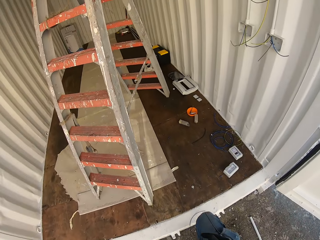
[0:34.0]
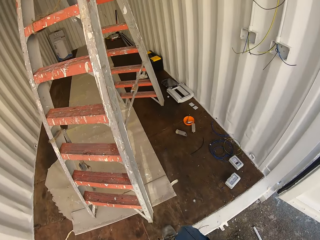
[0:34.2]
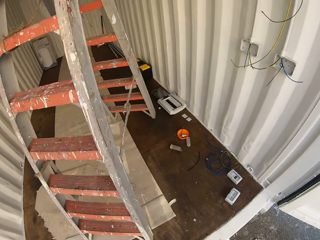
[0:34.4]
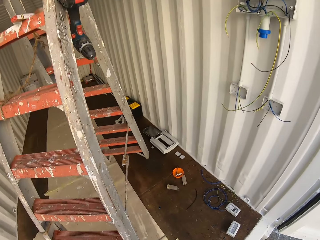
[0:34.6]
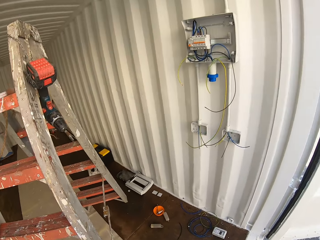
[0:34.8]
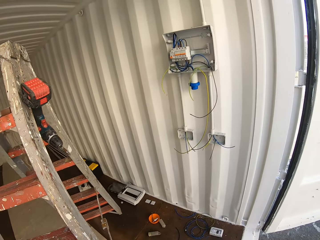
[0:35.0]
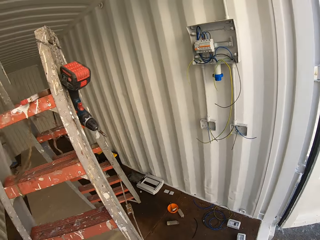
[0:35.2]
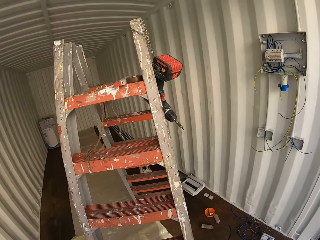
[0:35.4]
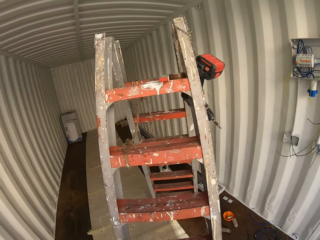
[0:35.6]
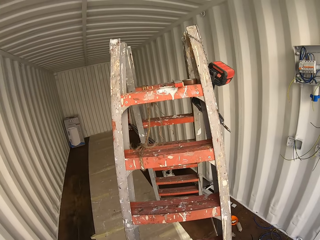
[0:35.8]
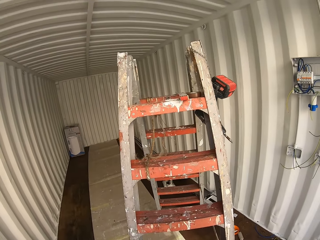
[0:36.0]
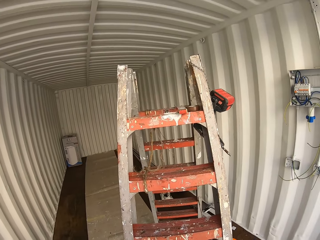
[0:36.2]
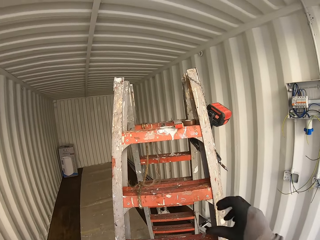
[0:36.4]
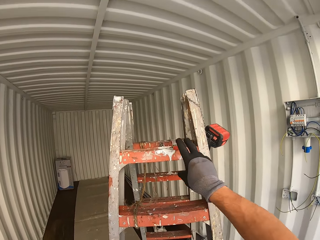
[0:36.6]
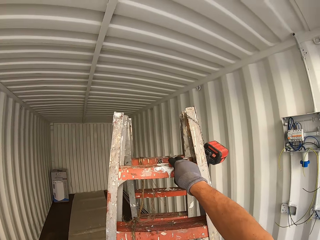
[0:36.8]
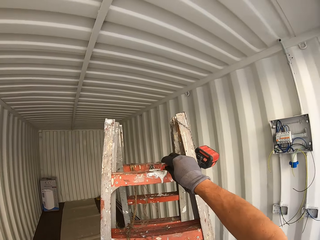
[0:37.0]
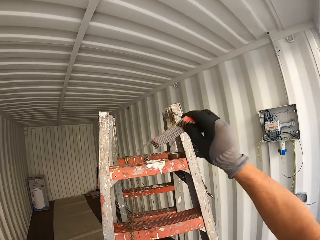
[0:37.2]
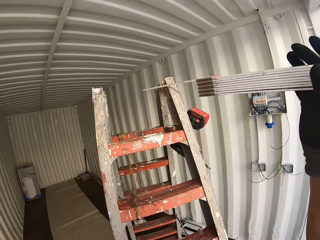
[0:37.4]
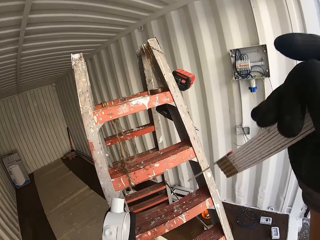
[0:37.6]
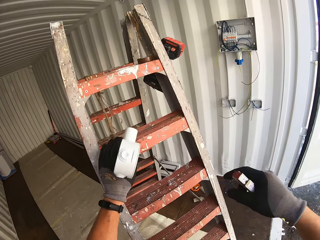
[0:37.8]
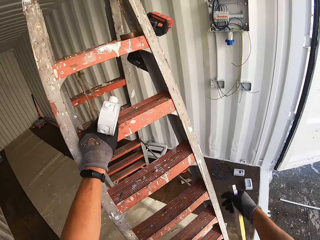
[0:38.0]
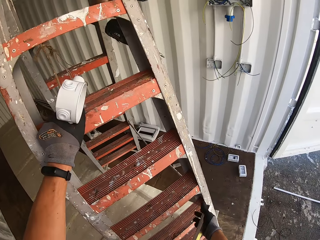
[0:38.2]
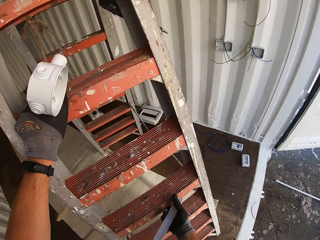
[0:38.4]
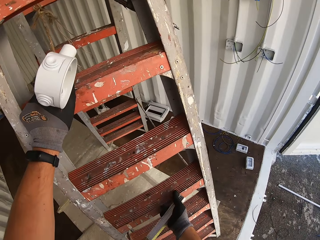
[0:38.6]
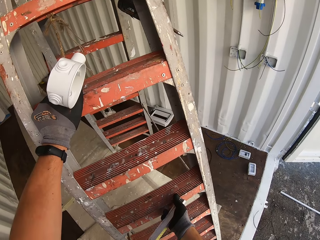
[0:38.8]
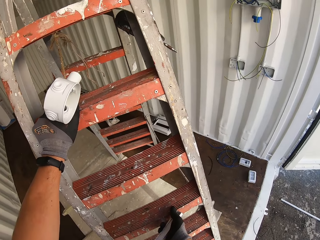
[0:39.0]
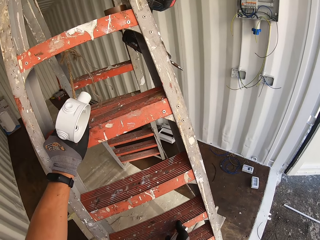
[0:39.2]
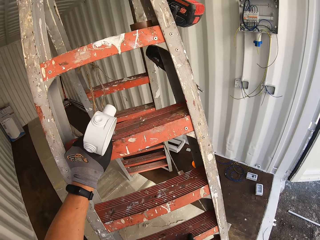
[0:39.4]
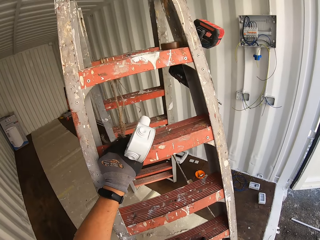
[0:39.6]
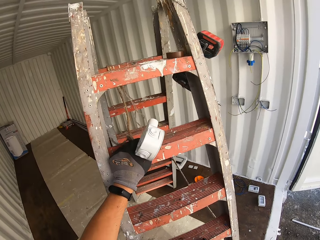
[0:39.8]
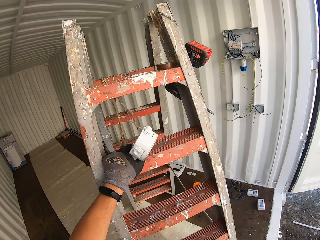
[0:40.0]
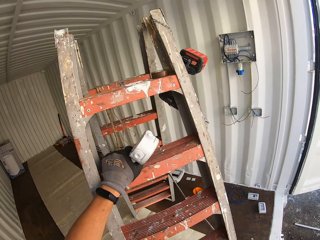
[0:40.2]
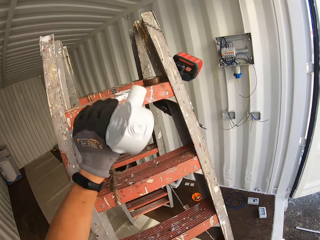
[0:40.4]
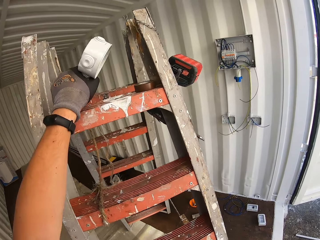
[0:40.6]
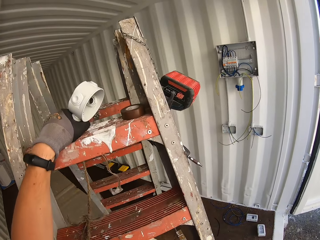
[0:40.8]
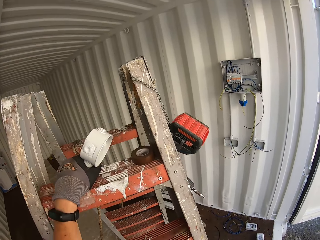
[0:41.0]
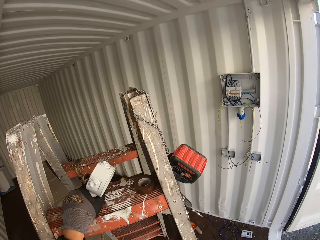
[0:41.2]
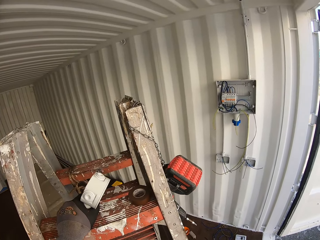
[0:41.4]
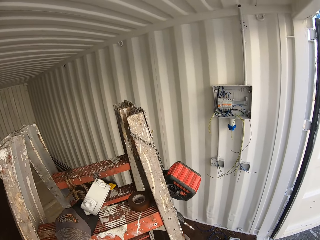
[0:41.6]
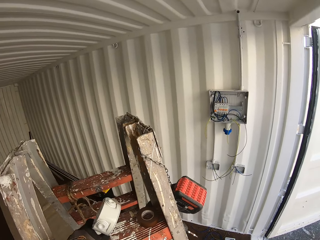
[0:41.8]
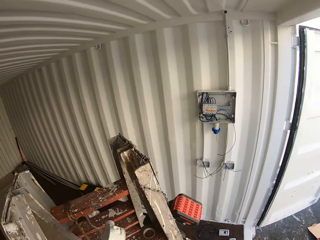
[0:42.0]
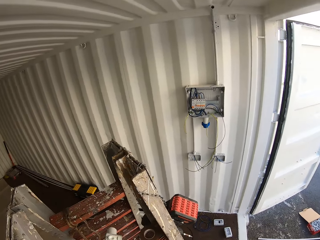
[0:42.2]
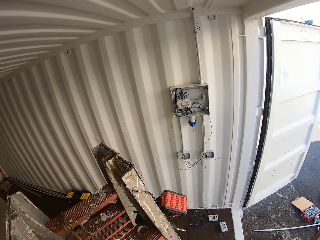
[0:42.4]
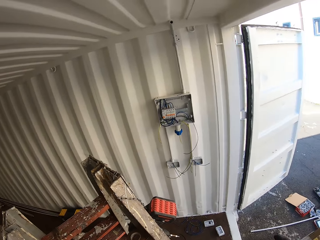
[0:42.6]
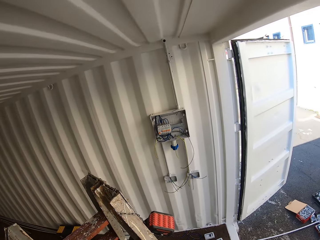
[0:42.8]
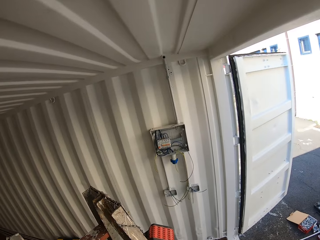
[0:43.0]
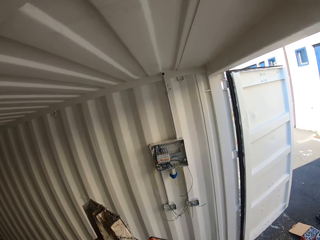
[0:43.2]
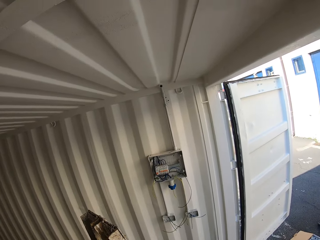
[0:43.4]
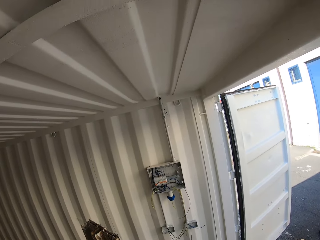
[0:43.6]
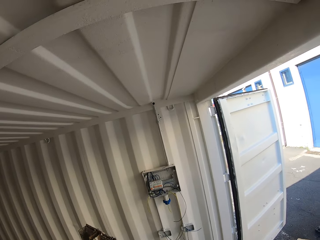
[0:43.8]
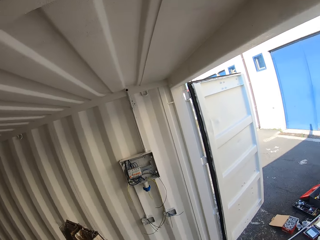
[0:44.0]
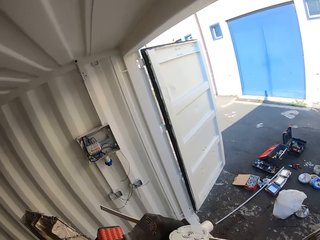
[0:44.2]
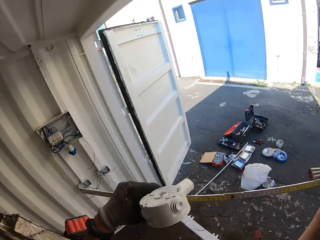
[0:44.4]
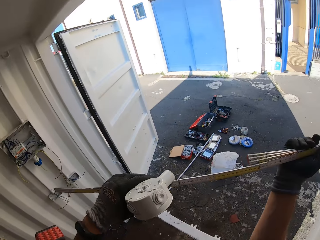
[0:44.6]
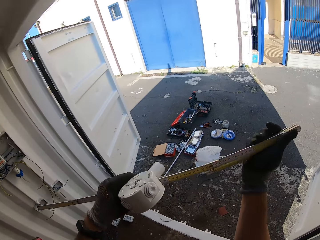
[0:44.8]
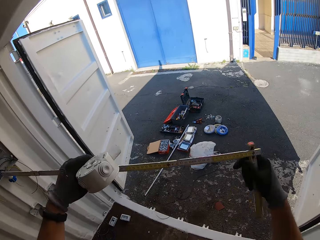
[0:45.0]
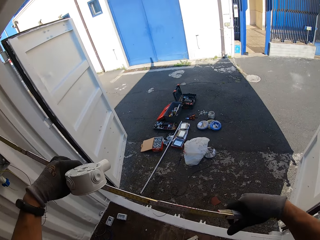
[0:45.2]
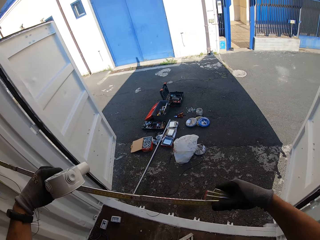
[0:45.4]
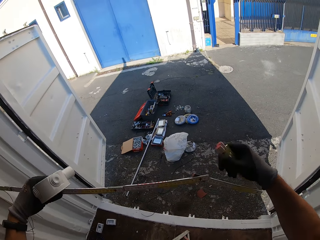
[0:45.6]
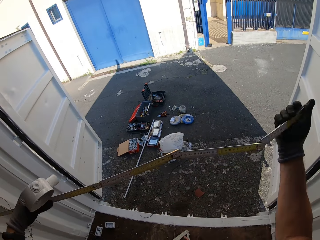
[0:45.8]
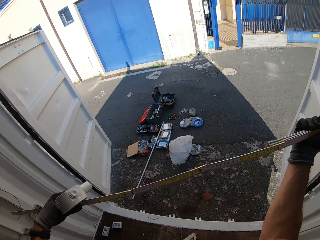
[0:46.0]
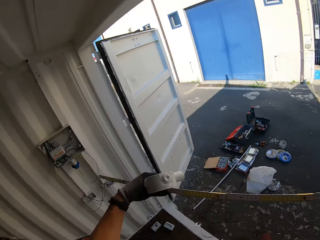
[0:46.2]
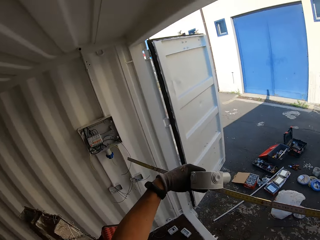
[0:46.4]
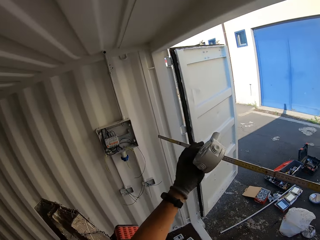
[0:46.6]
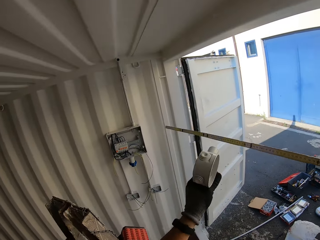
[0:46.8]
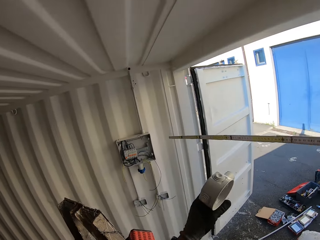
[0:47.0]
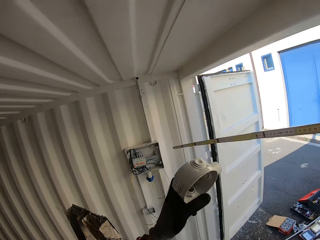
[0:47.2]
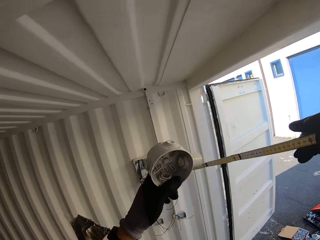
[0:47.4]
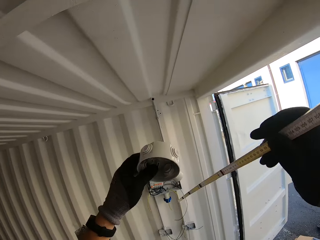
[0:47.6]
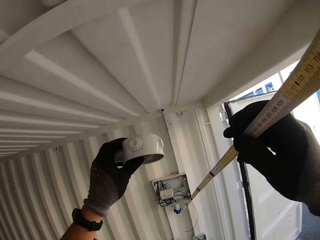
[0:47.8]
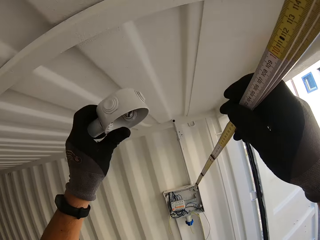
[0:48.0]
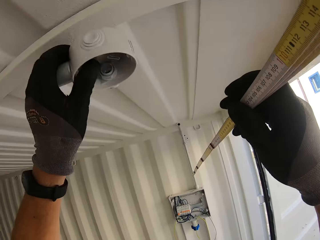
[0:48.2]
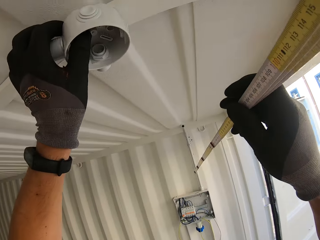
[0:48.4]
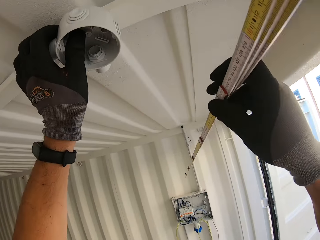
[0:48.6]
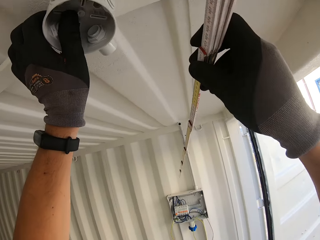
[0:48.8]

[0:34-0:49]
The camera wearer gazes at the ladder. They take the folding ruler or measuring tape from the ladder. They move the ladder. They hold the measuring tape and the round box. They climb the ladder with the measuring tape and the round box. They adjust the measuring tape. They unfold the folding ruler. They hold the round box. They measure the container house top with the tape measure. They hold the round box up.

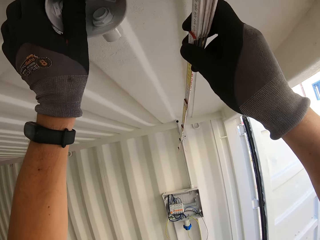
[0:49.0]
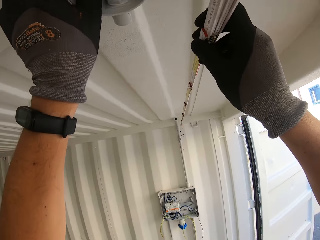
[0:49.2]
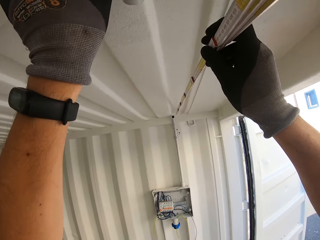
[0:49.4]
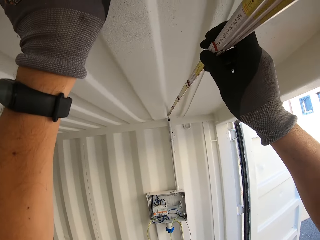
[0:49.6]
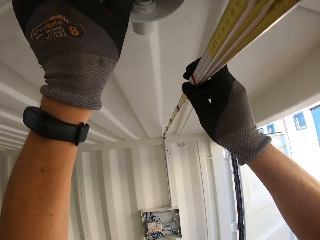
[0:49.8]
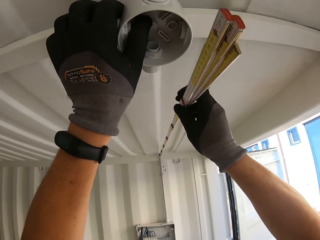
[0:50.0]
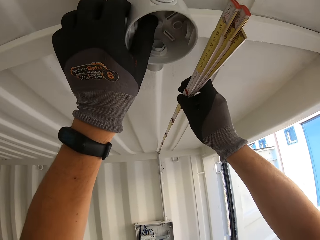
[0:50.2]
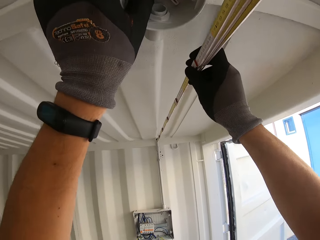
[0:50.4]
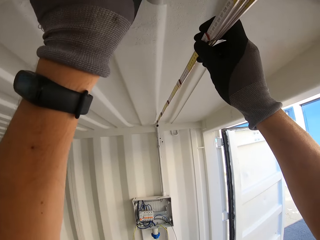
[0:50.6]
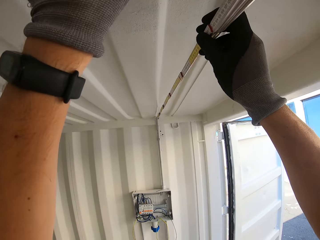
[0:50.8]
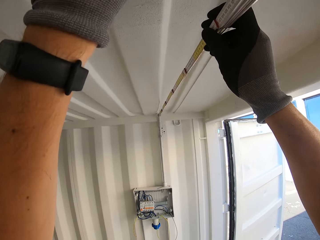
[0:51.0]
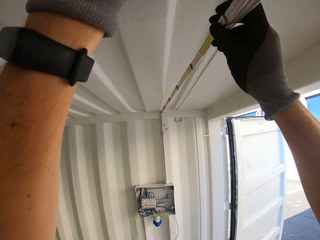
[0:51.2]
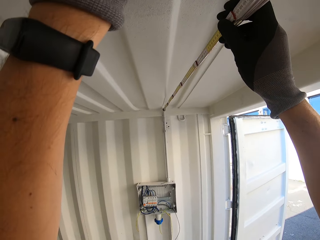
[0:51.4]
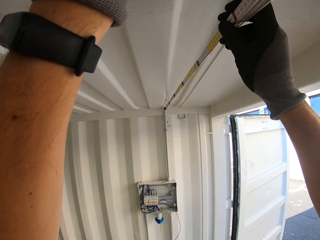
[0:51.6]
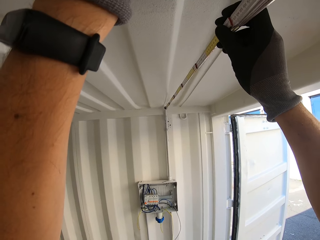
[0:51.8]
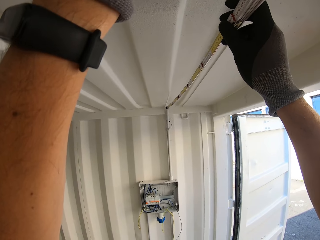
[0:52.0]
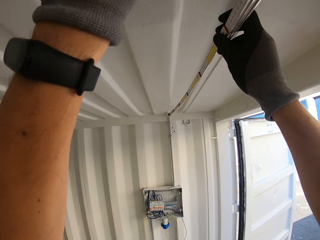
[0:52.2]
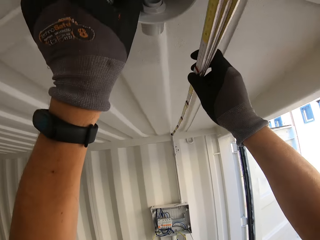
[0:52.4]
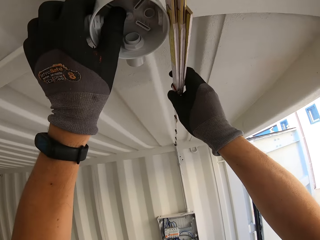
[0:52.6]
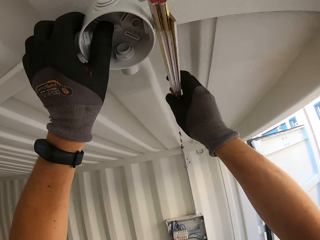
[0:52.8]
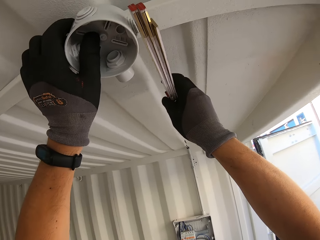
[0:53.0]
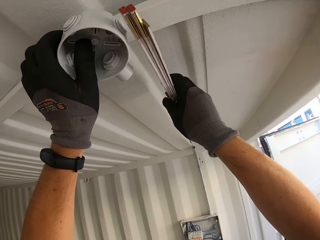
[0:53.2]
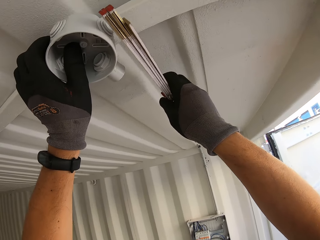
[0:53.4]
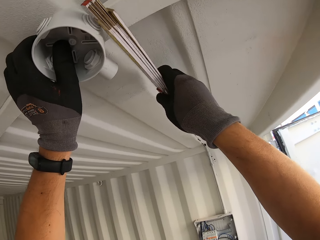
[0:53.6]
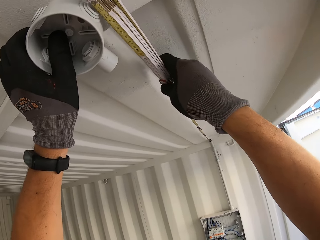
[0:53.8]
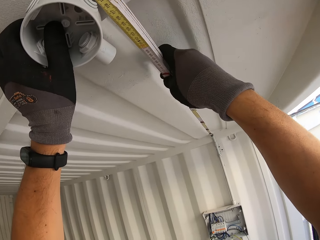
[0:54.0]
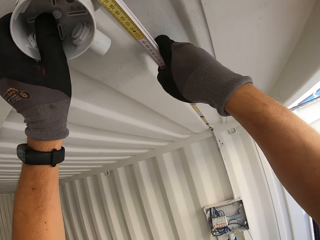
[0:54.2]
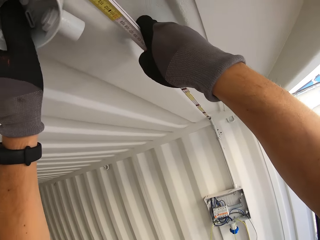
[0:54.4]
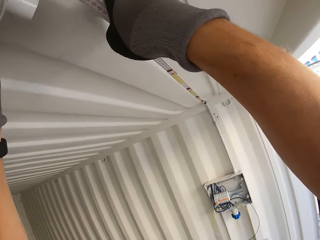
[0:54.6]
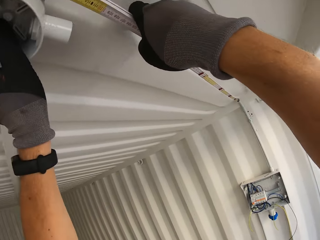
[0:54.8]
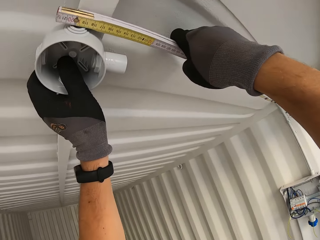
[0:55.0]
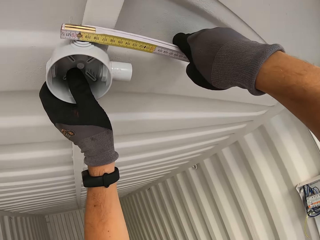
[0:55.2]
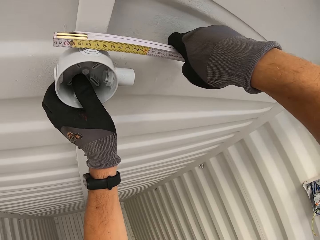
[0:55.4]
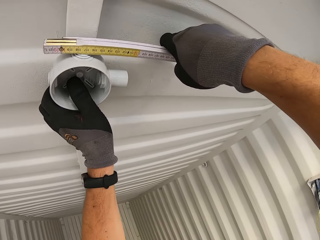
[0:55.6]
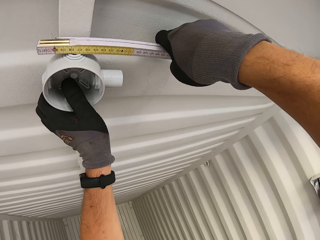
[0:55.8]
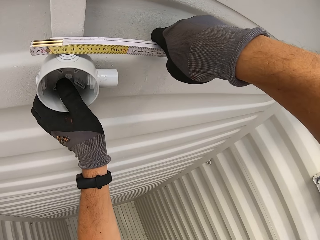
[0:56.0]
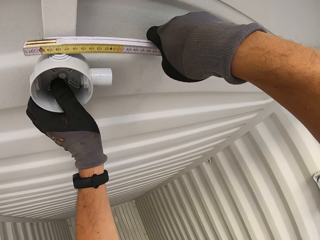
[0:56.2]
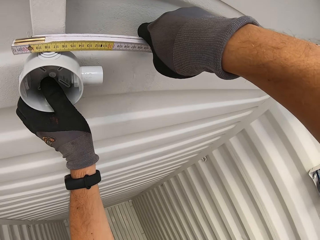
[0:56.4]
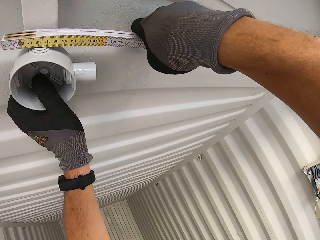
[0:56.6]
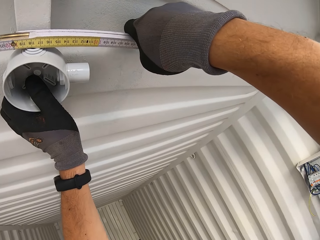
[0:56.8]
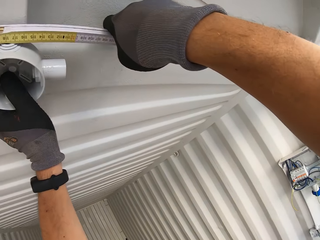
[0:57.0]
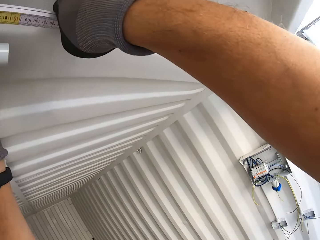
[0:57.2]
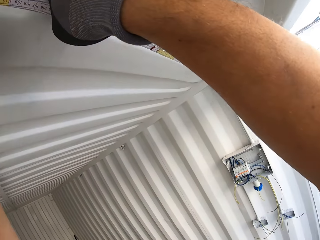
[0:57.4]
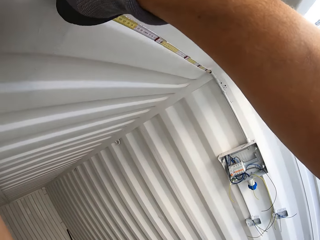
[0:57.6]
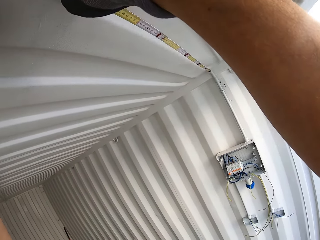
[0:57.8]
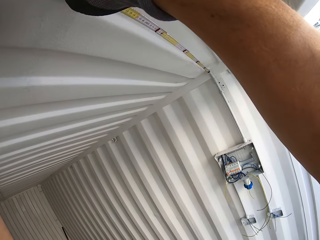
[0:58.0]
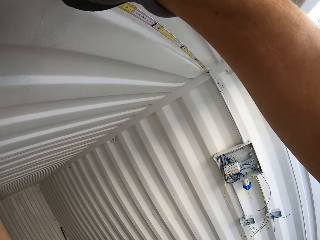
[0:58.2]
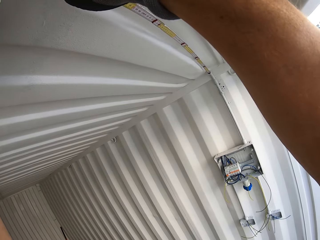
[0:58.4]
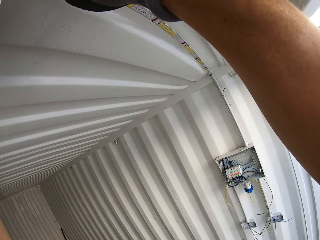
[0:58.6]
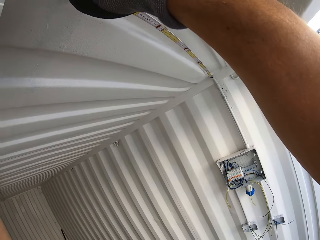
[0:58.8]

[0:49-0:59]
The camera wearer puts the plastic electrical wire junction box on the roof. They measure the plastic electrical wire junction box with the folding ruler.
